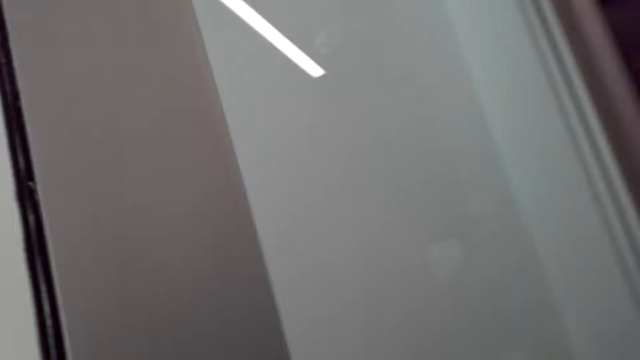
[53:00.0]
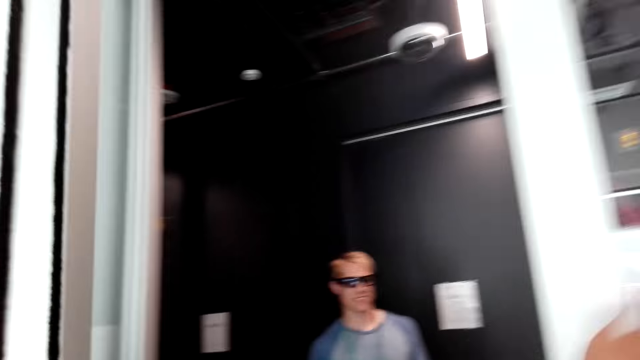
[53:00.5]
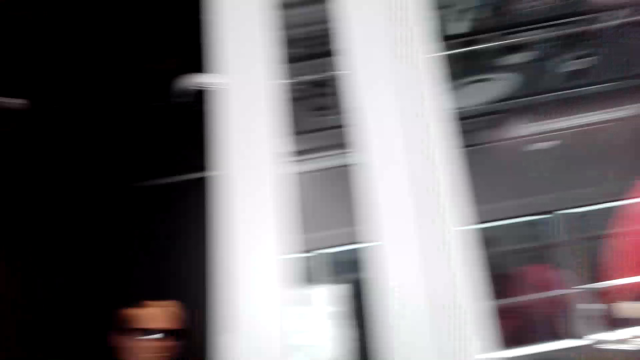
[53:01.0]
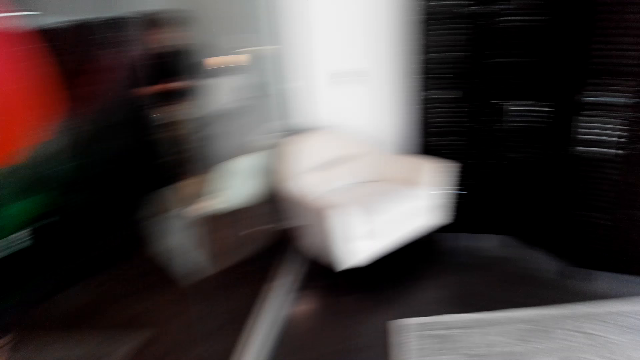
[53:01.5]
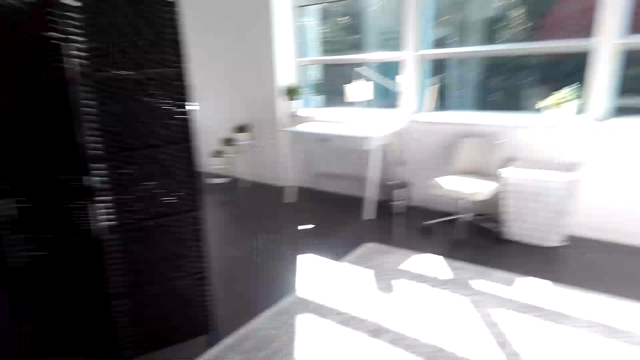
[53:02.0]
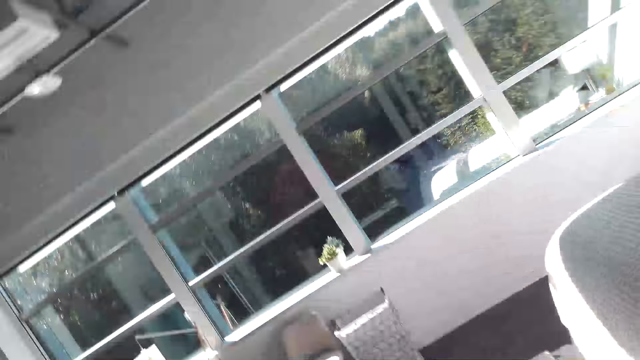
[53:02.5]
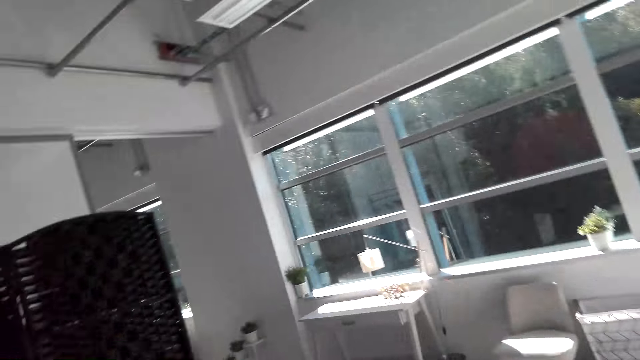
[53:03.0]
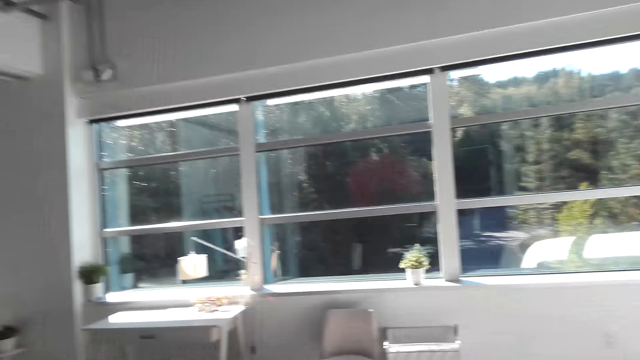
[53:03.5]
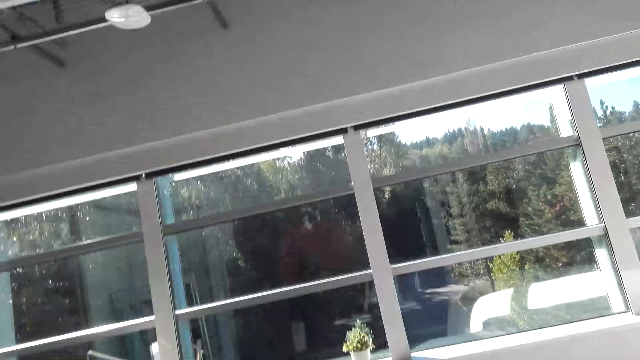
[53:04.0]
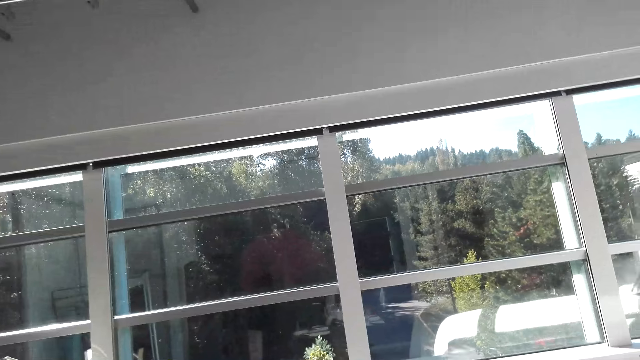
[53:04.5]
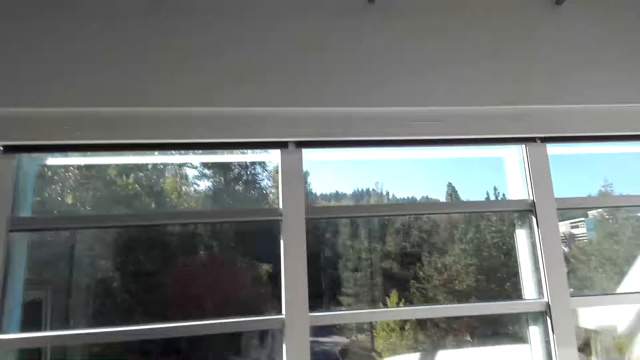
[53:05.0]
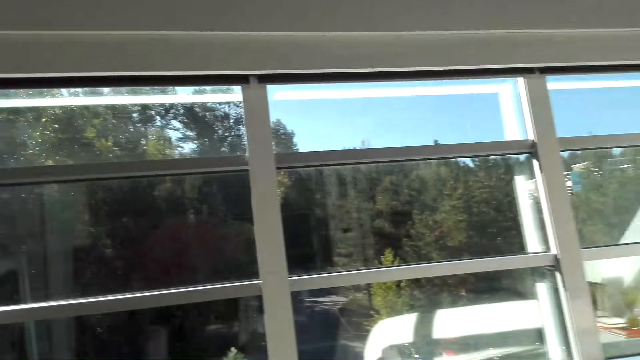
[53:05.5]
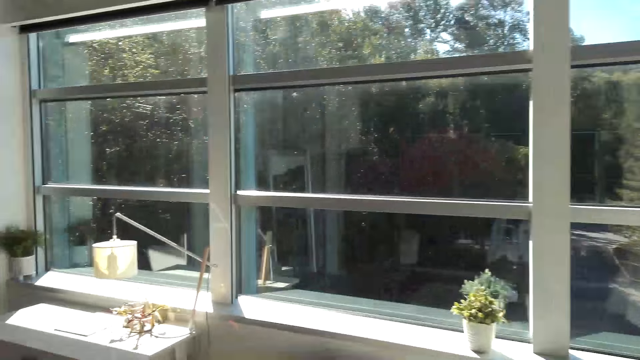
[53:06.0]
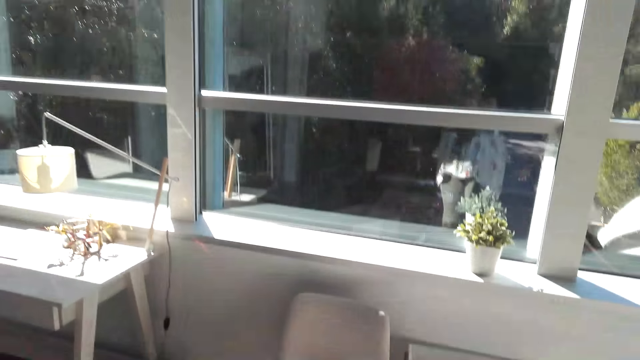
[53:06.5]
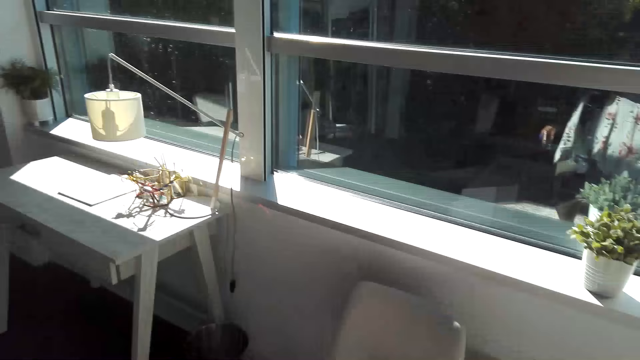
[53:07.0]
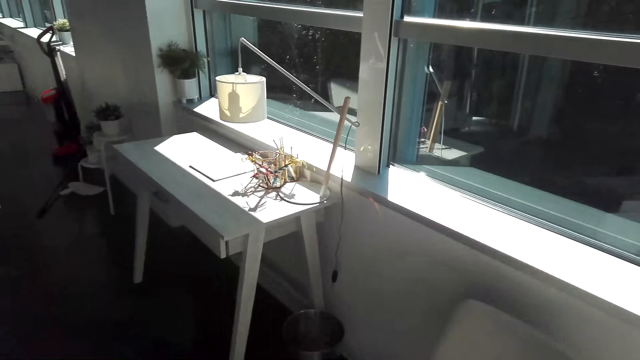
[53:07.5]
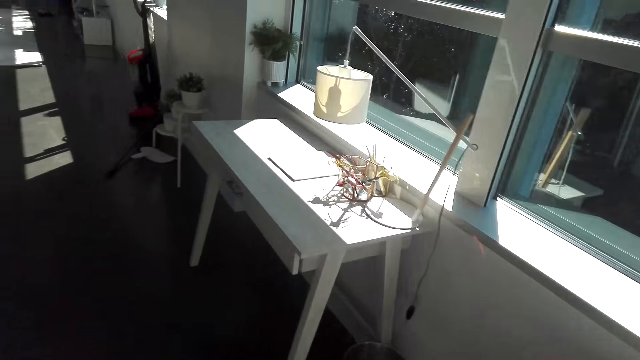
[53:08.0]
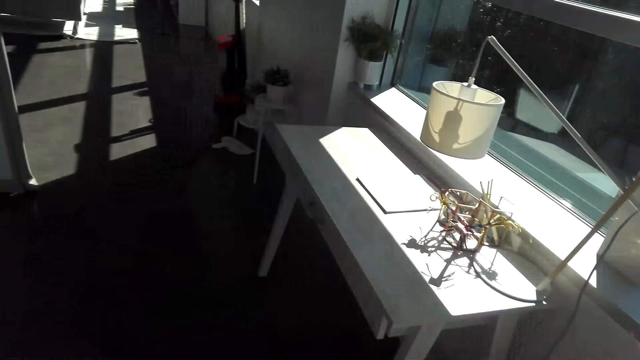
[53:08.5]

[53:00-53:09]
The camera wearer waves at a man. They walk in the bedroom. They walk around the bedroom.

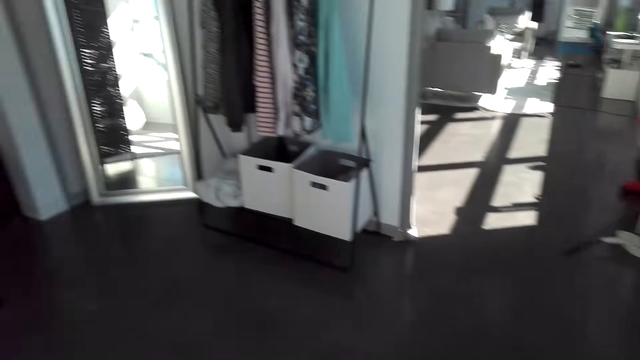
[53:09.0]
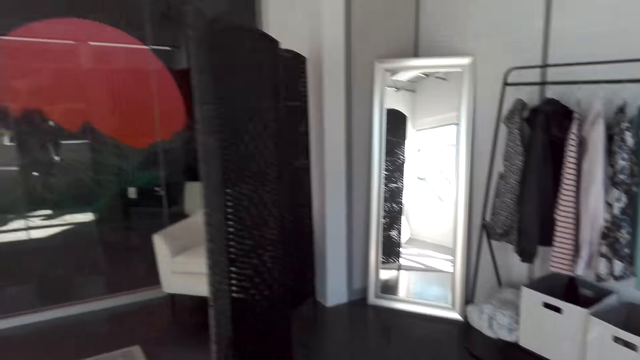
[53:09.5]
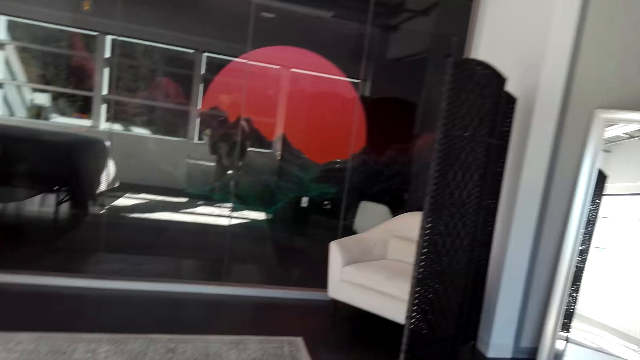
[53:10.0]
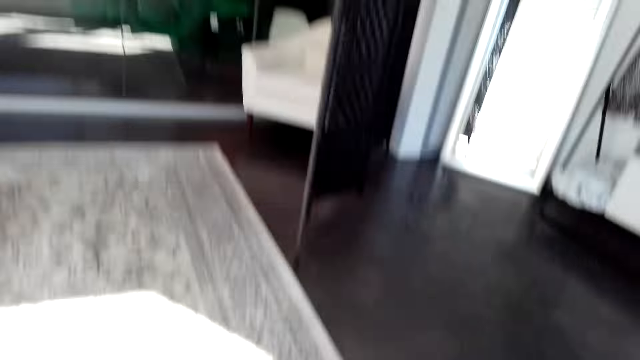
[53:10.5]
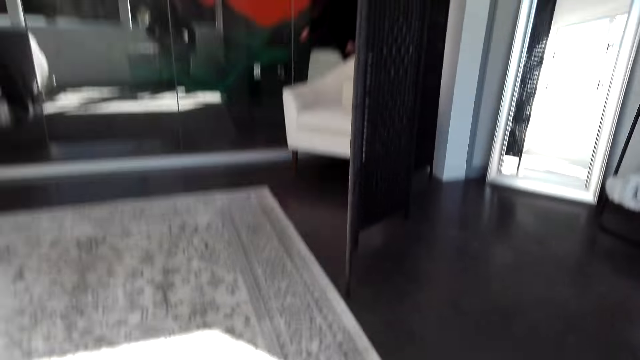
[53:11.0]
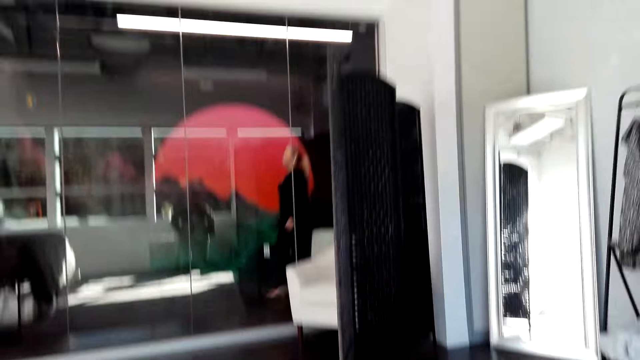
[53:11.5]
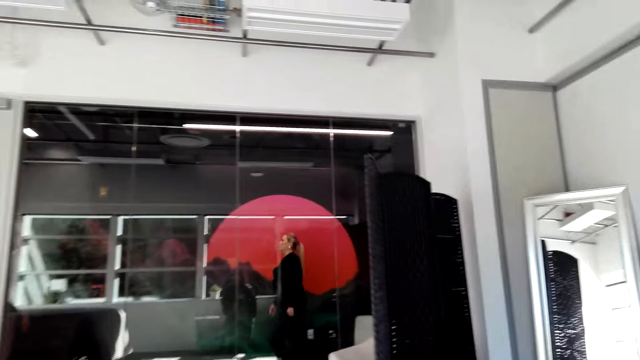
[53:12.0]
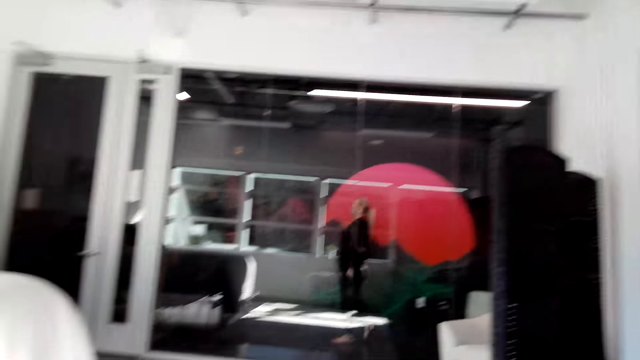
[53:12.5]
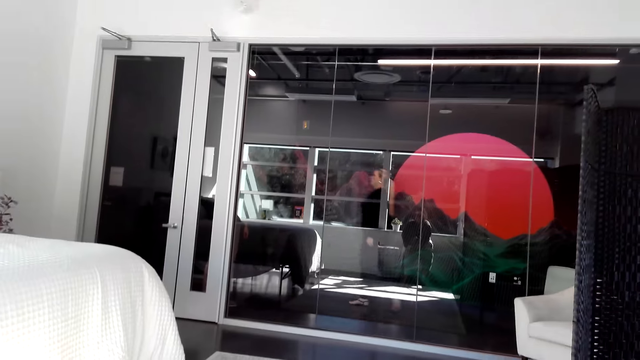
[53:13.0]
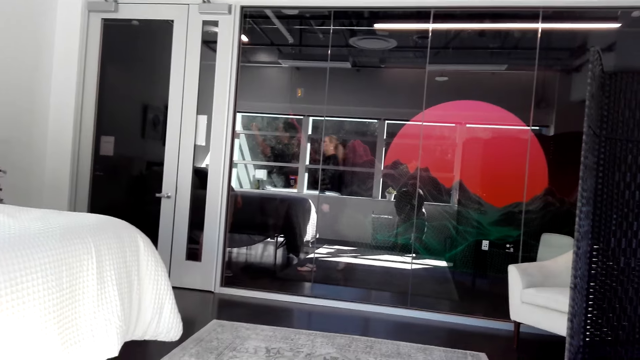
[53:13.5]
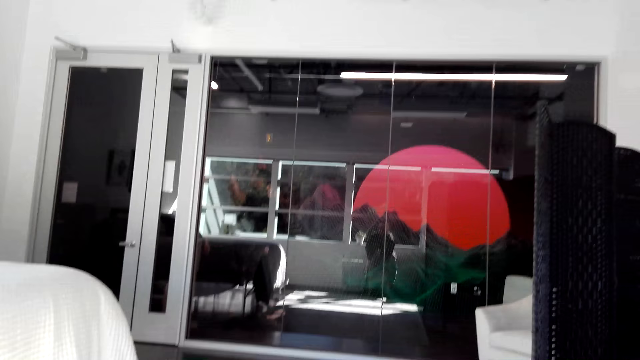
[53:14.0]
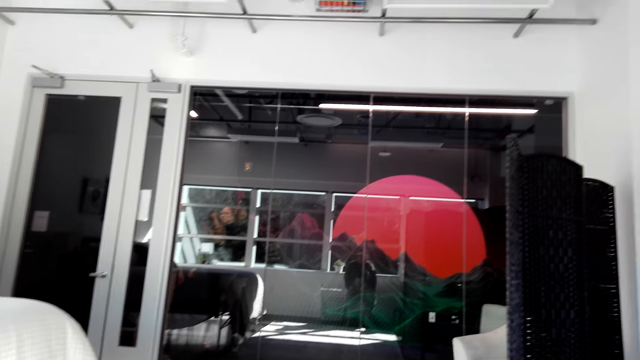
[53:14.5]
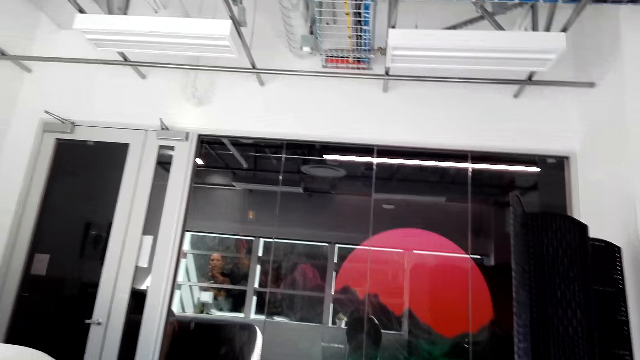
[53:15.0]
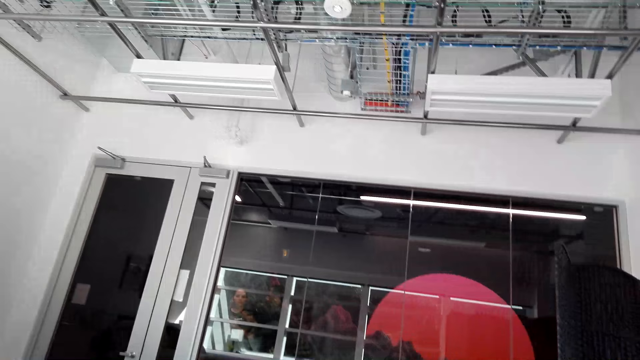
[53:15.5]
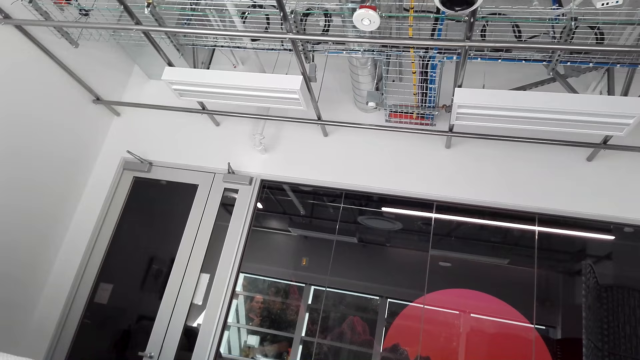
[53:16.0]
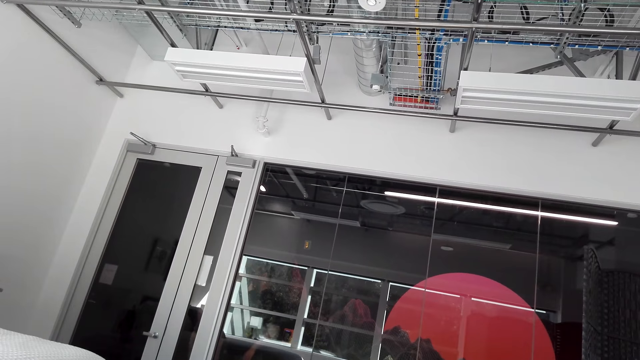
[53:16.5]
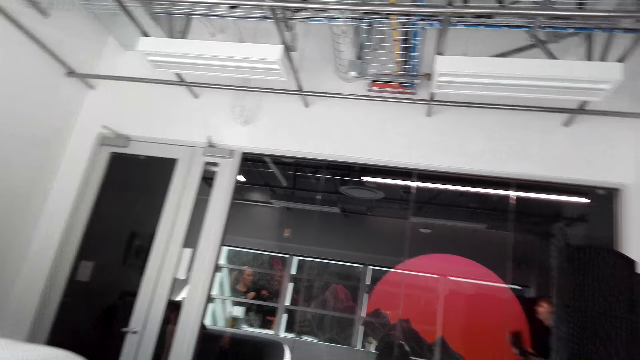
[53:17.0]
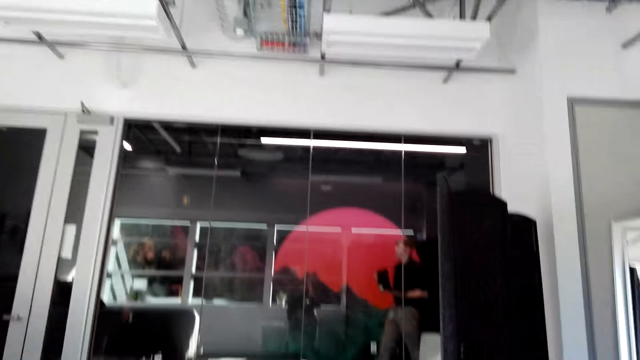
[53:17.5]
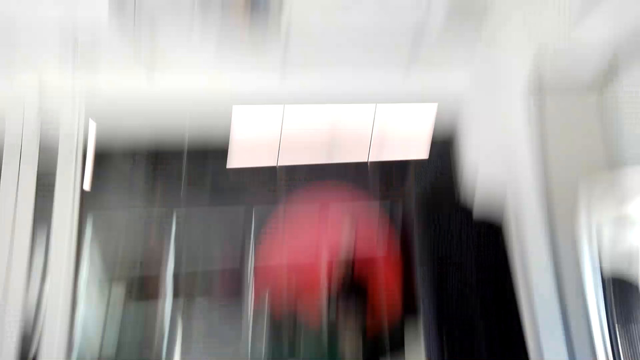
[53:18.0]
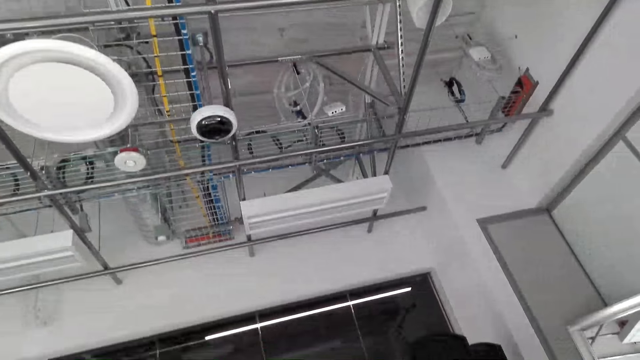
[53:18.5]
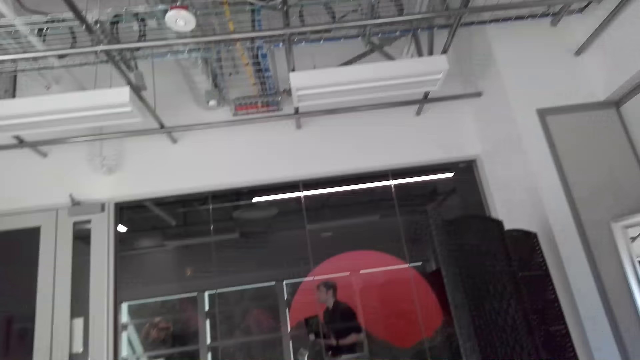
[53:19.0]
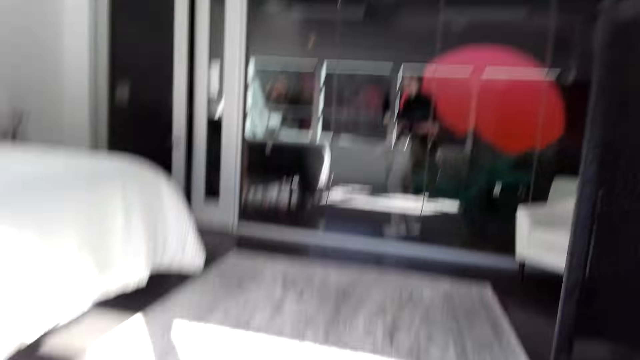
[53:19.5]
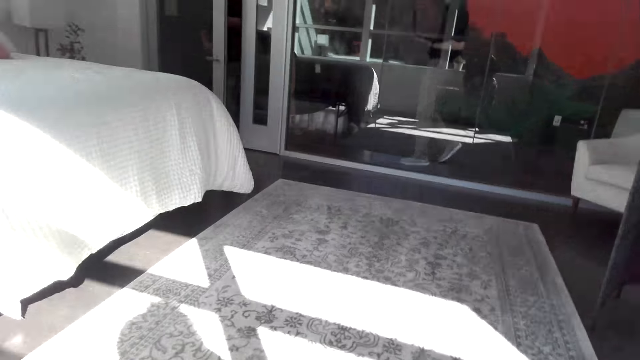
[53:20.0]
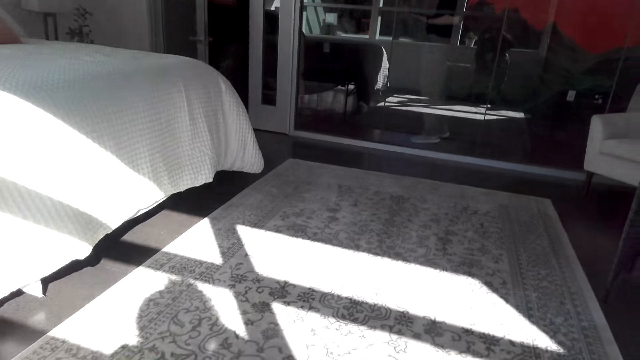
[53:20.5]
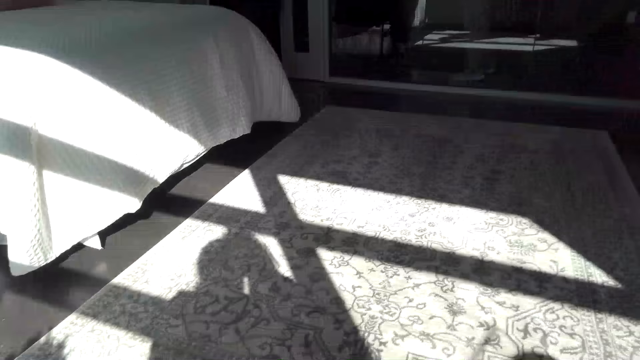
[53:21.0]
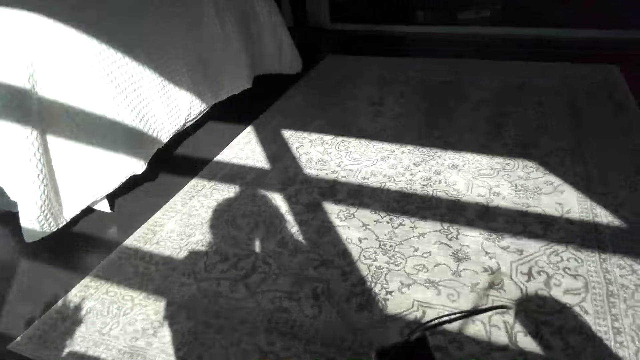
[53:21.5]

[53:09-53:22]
The camera wearer looks around the bedroom. A woman walks around the apartment. The camera wearer stares at the woman. They look around the bedroom.
